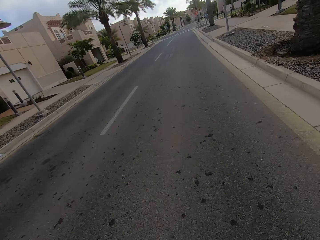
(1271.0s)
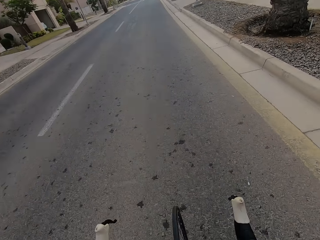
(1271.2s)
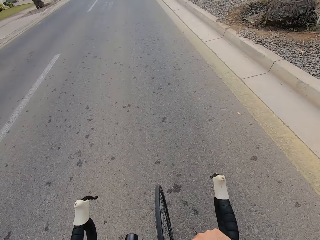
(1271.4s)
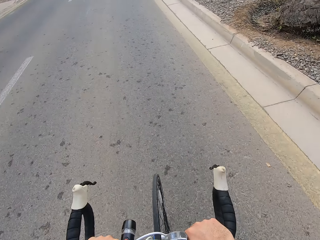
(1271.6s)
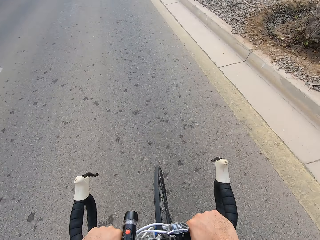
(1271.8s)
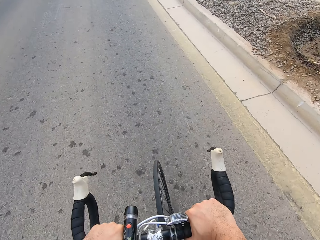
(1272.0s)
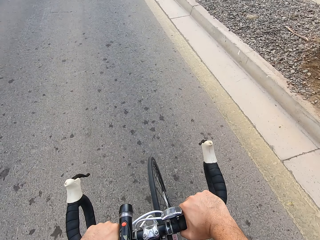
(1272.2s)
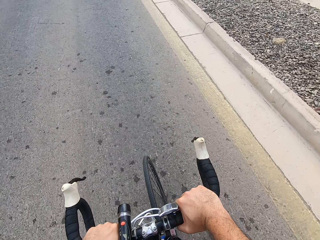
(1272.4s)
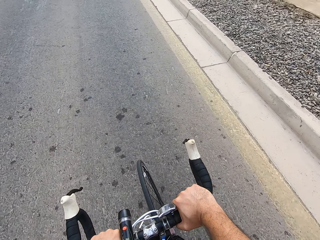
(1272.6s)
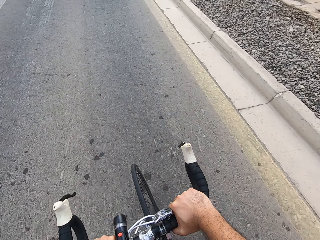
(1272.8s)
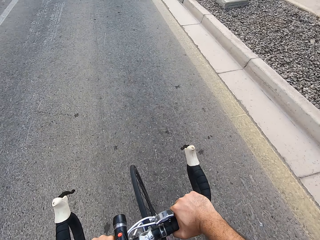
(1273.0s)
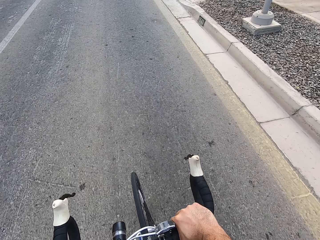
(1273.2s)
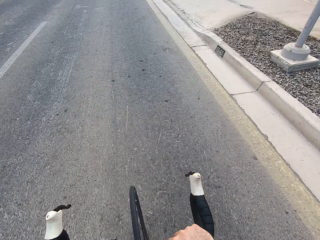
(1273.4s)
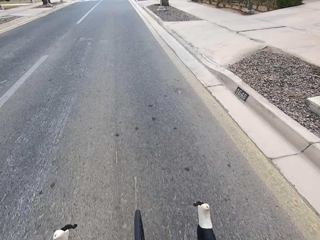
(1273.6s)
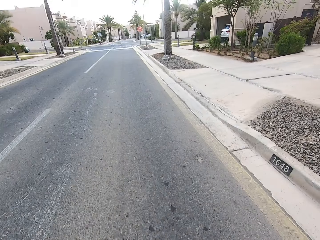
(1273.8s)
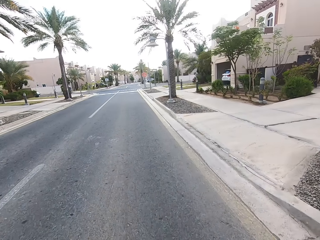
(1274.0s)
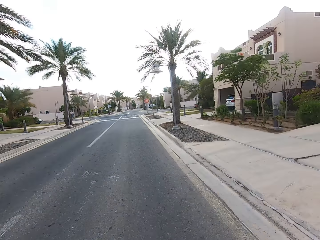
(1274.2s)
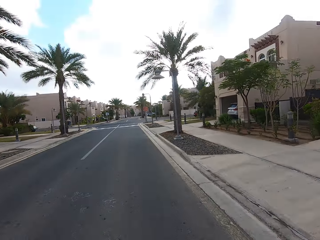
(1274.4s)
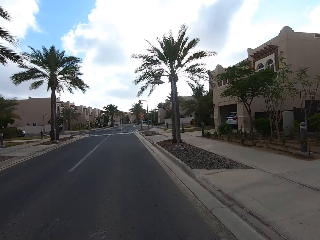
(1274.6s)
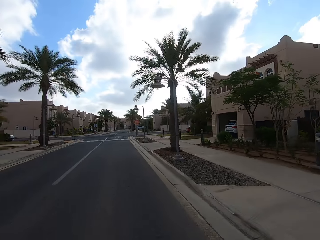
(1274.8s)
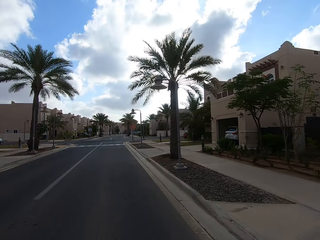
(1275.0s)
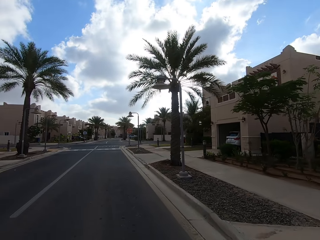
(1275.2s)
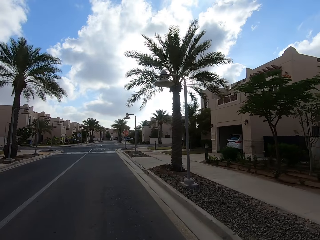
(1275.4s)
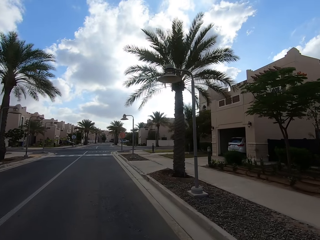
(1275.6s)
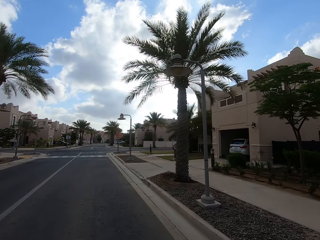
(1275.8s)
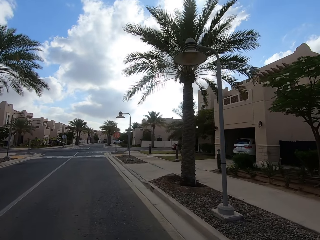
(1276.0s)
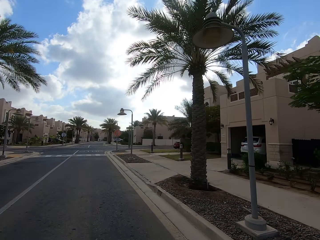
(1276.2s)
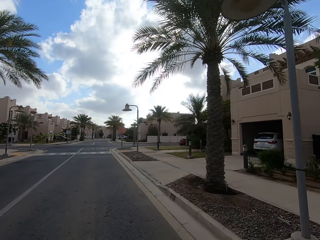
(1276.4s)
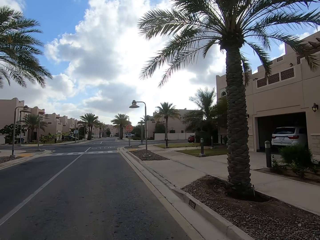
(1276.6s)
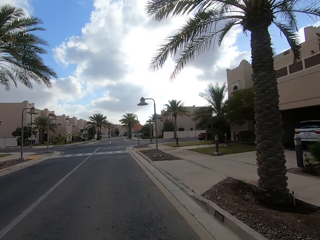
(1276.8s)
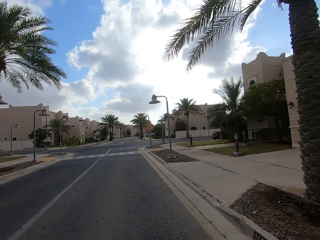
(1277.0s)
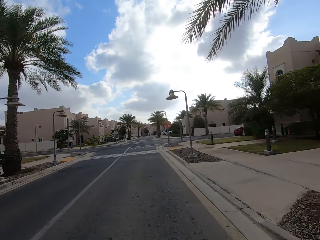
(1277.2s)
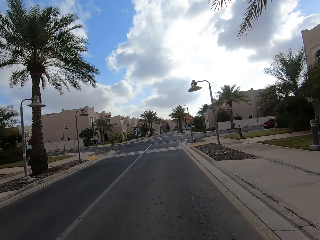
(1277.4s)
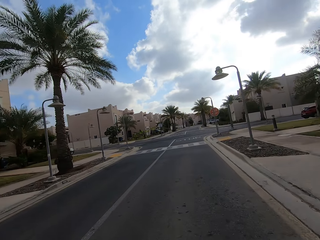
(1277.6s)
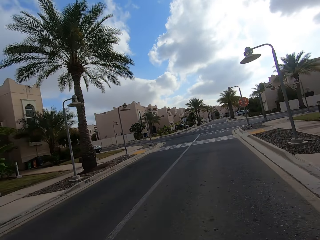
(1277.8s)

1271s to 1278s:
The camera wearer looks down.

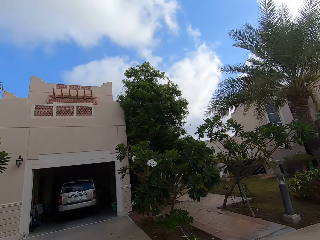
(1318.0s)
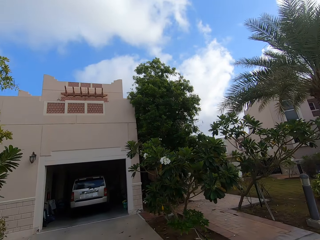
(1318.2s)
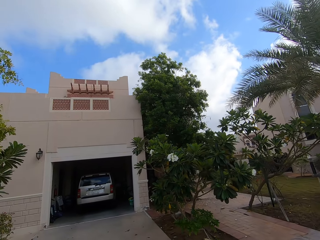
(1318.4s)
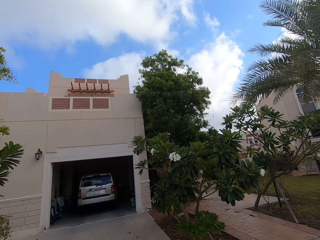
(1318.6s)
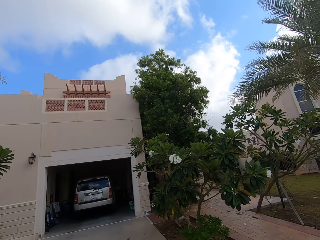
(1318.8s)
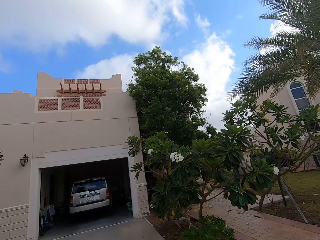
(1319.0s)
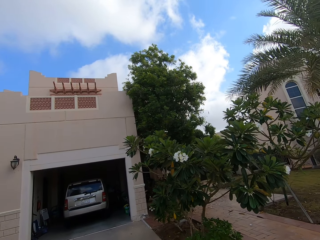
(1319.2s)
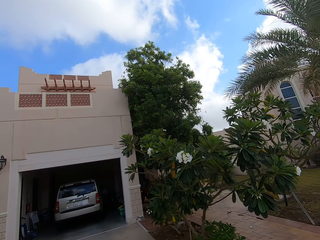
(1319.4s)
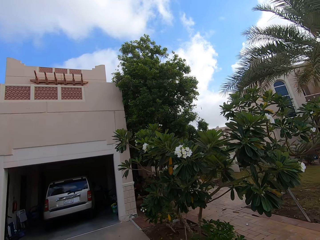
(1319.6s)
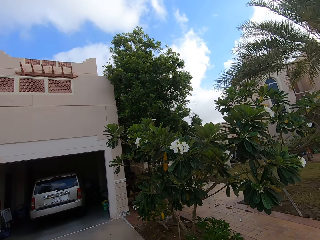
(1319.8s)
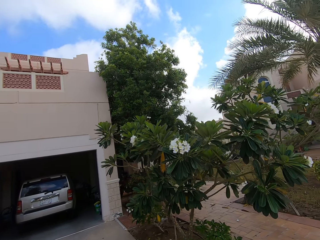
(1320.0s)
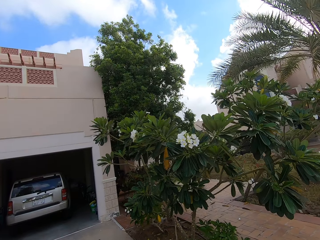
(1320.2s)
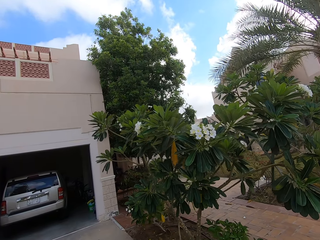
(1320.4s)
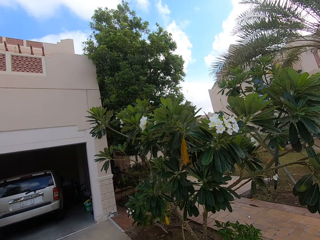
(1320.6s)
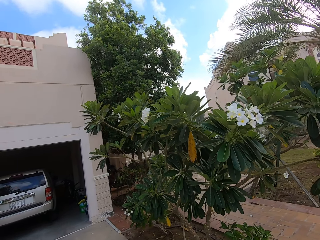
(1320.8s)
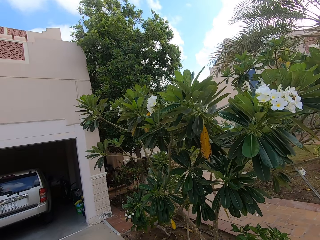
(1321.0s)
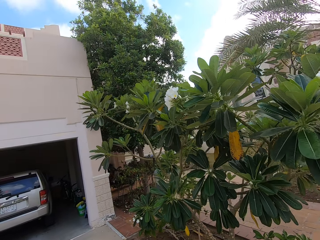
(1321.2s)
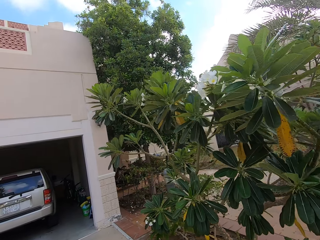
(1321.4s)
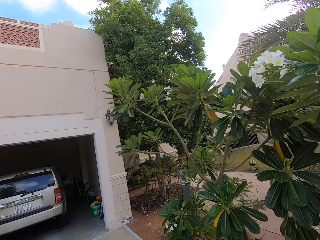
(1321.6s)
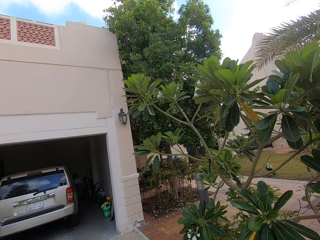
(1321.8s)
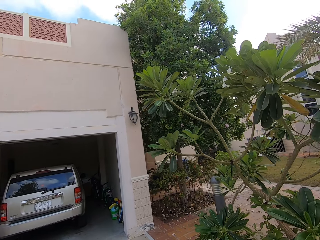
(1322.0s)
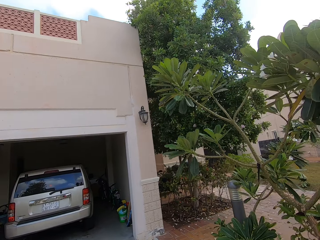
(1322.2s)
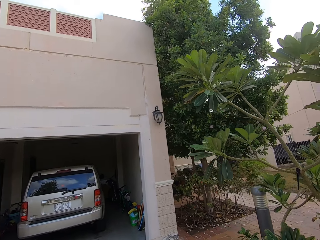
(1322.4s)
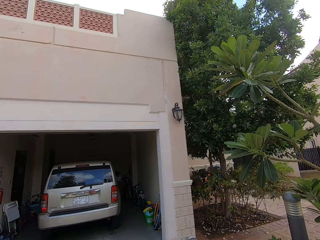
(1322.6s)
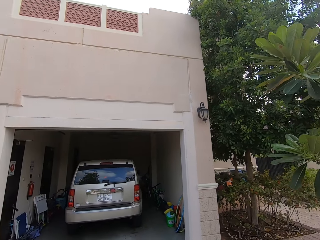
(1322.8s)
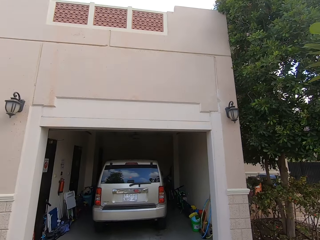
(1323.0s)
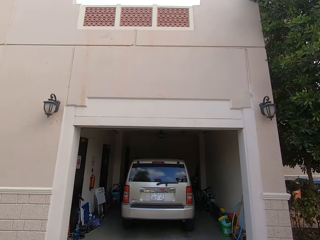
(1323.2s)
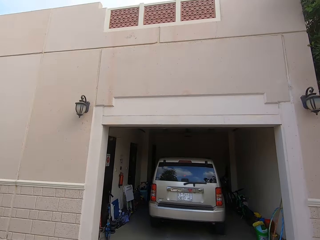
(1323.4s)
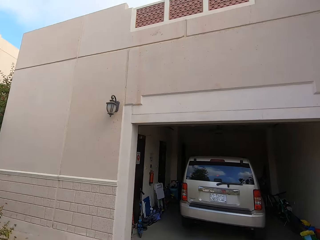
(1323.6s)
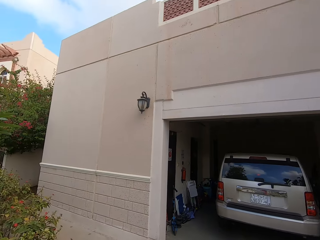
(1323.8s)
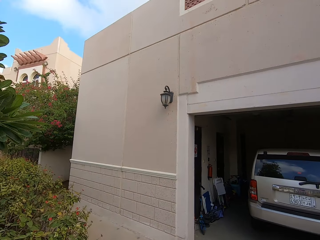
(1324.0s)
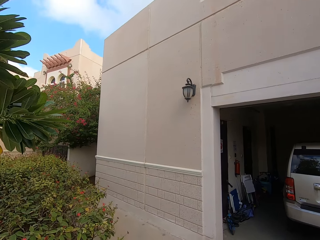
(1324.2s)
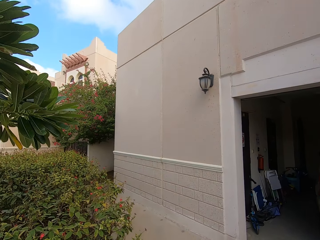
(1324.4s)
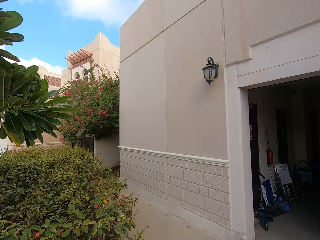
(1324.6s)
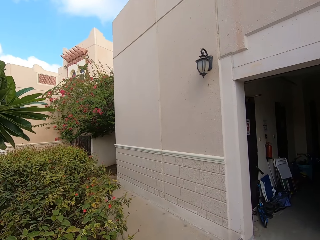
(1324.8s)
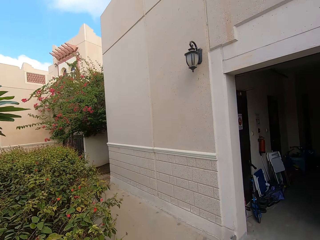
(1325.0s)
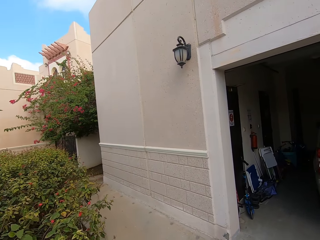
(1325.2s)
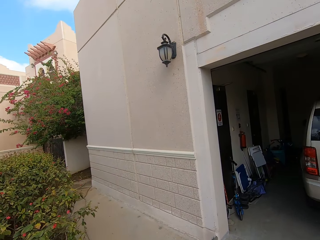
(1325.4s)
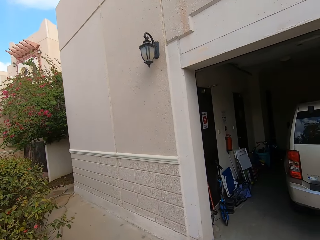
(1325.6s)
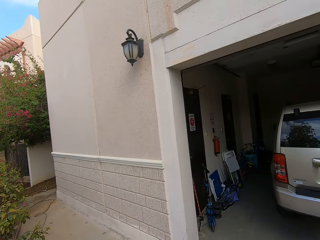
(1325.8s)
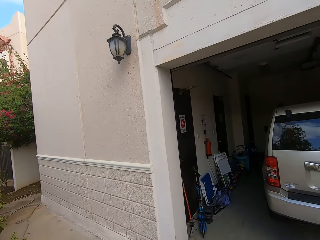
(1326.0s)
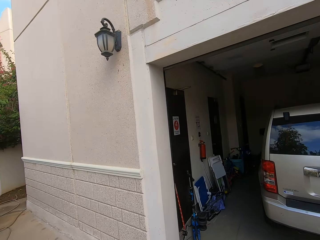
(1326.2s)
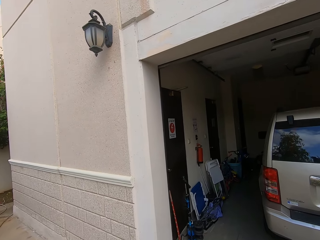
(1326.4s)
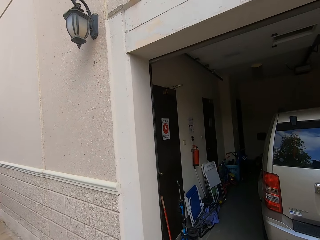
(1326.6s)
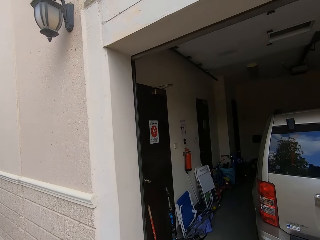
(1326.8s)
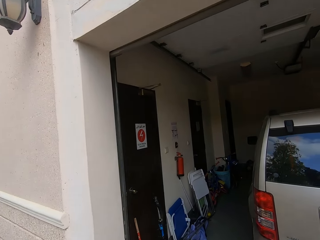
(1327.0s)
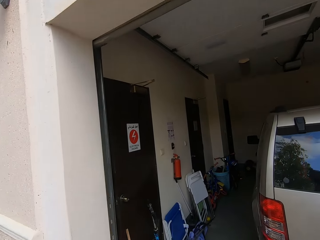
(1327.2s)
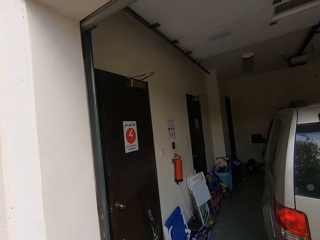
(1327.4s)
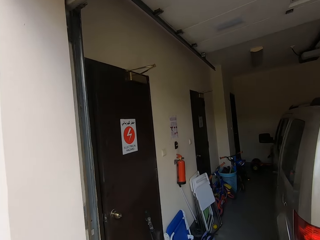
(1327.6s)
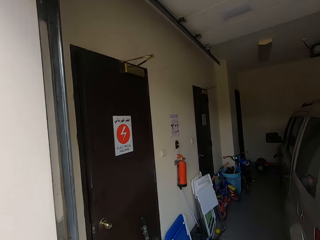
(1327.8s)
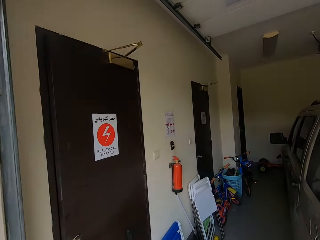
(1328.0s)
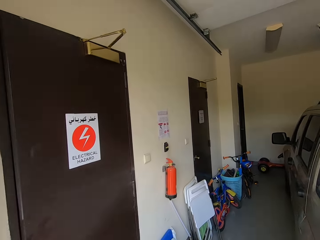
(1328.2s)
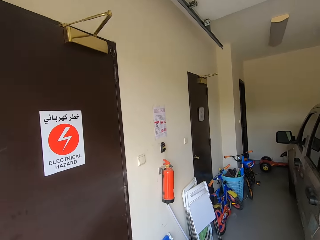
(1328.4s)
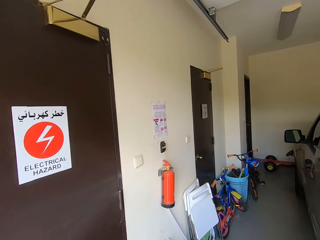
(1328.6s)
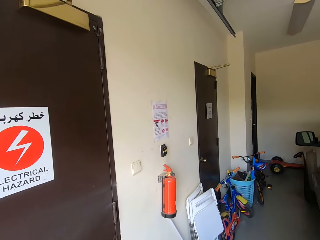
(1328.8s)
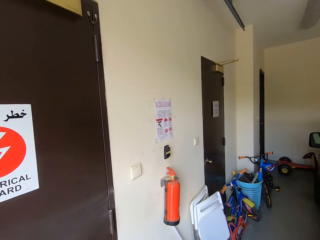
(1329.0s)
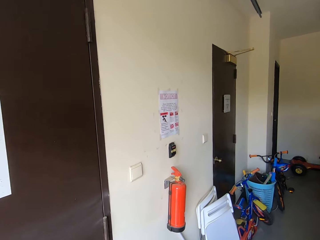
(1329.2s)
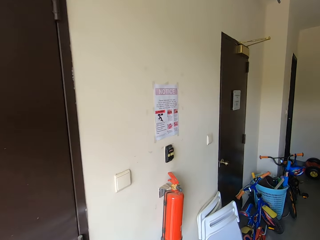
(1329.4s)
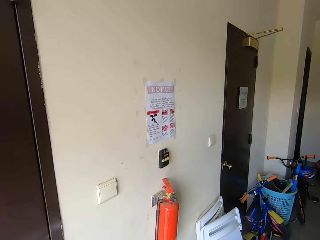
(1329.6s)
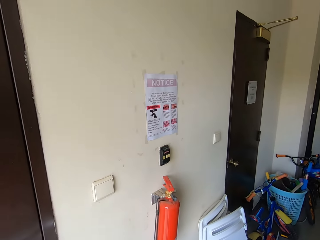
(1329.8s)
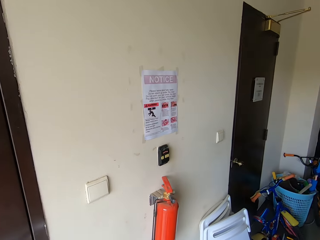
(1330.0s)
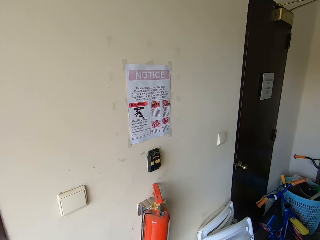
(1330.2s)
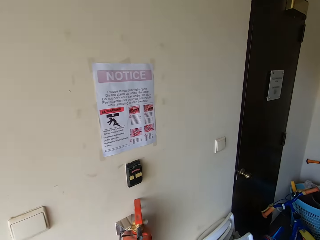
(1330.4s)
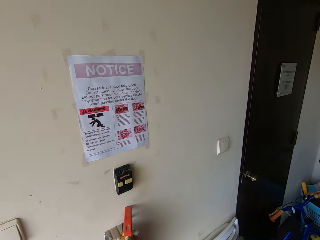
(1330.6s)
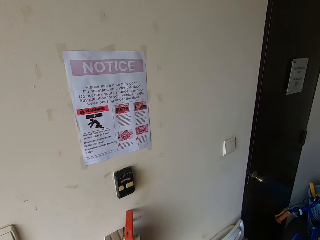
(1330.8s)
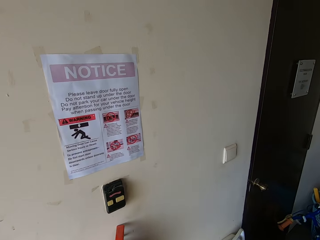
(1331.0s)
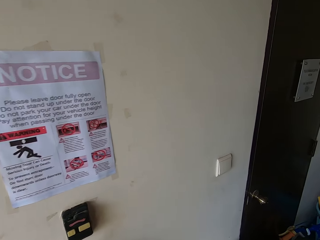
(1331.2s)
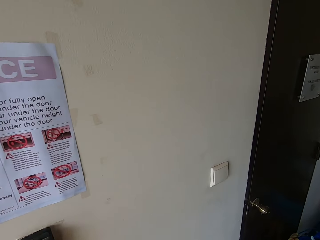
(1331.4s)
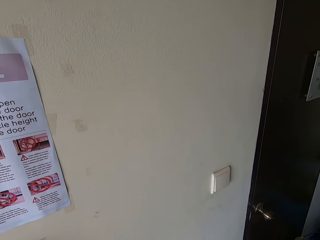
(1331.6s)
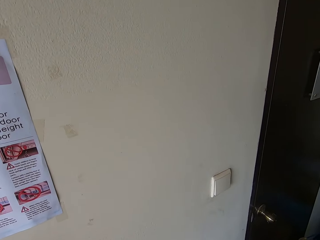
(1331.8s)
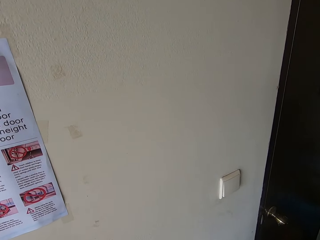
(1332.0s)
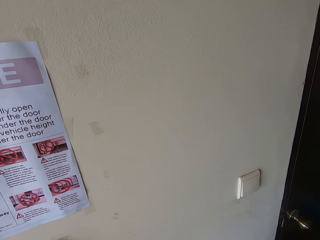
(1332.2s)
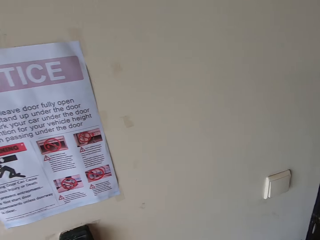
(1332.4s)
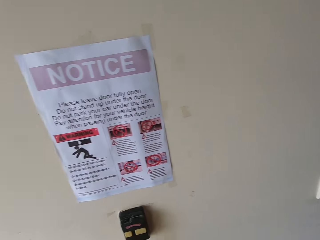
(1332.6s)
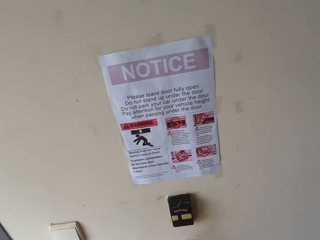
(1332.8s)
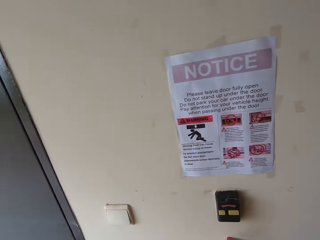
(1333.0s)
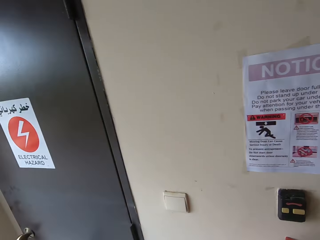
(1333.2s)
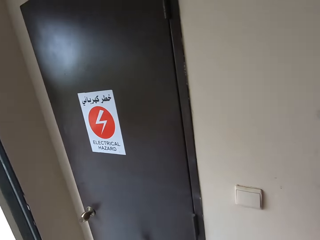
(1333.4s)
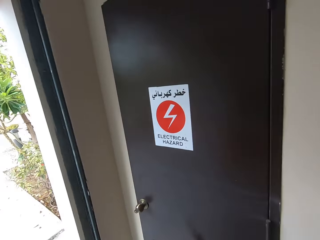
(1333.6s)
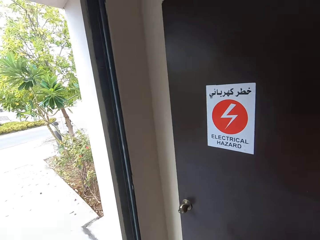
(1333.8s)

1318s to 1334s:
The camera wearer enters a garage.
